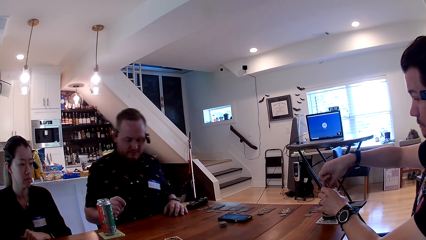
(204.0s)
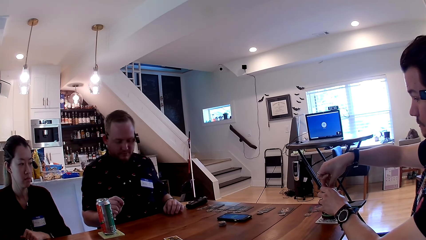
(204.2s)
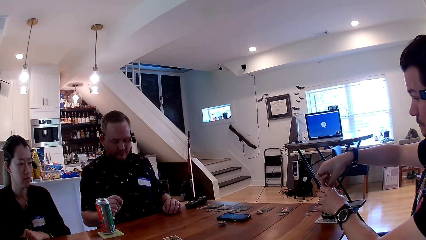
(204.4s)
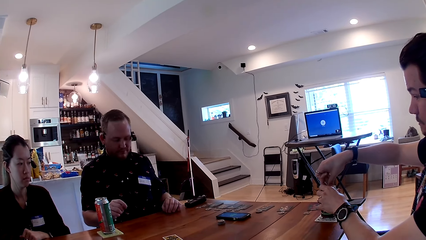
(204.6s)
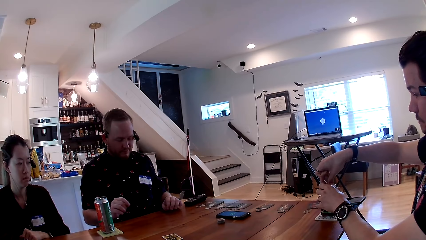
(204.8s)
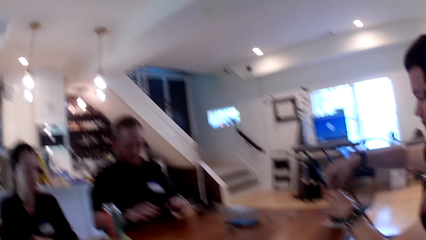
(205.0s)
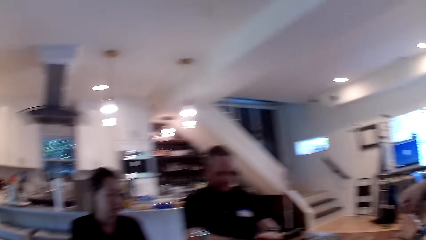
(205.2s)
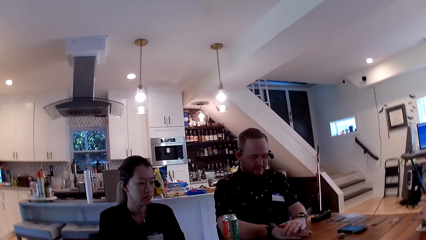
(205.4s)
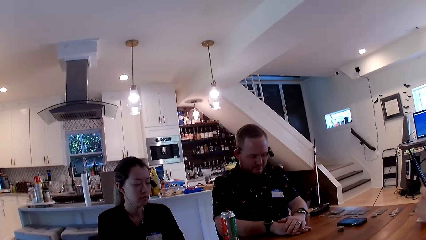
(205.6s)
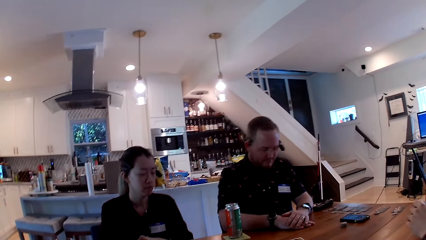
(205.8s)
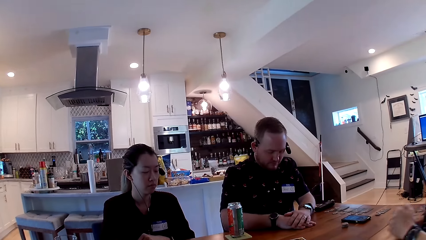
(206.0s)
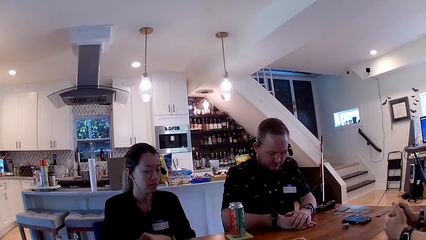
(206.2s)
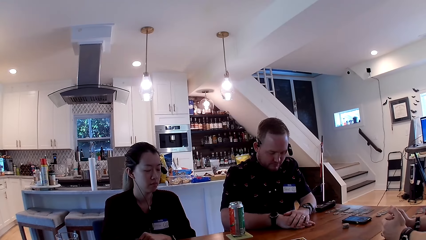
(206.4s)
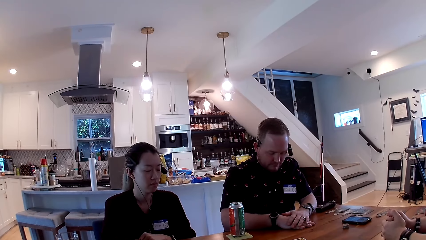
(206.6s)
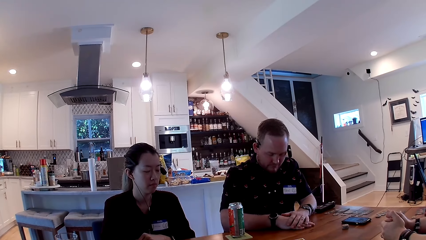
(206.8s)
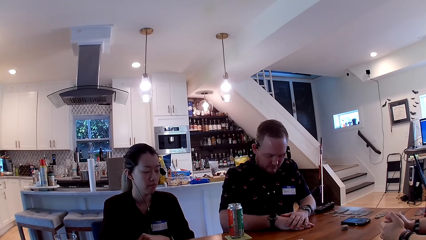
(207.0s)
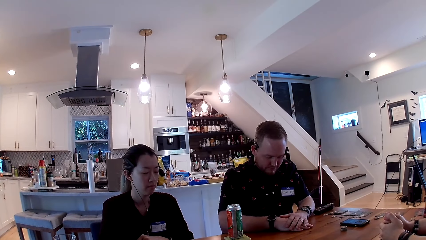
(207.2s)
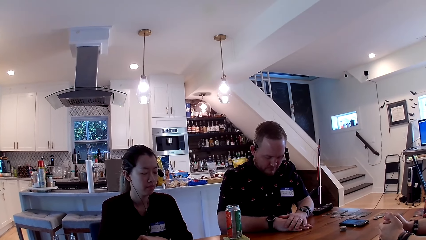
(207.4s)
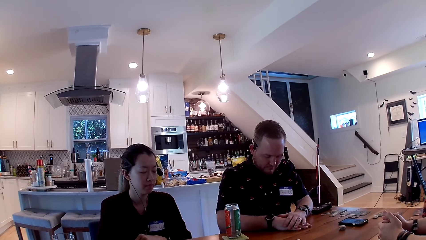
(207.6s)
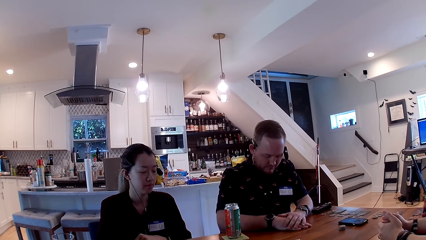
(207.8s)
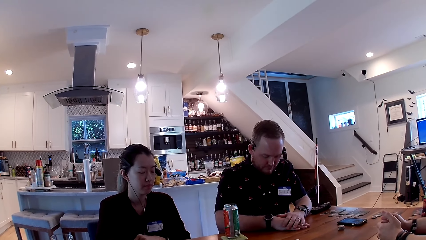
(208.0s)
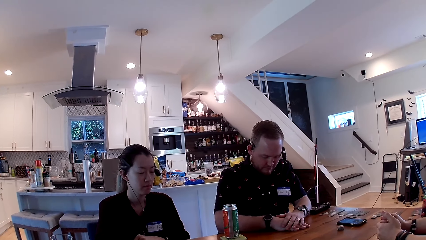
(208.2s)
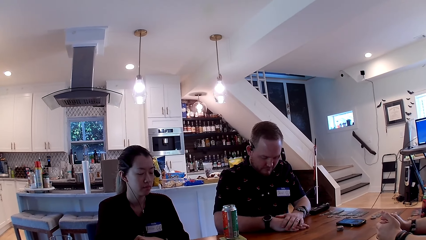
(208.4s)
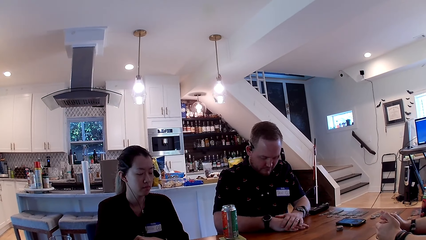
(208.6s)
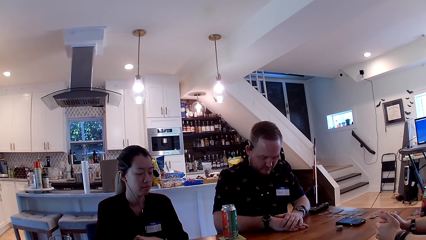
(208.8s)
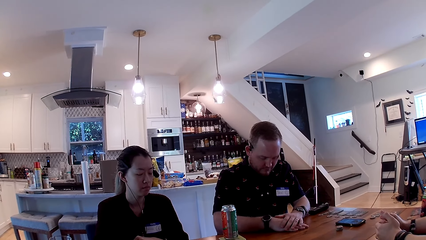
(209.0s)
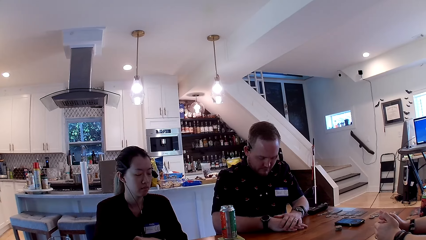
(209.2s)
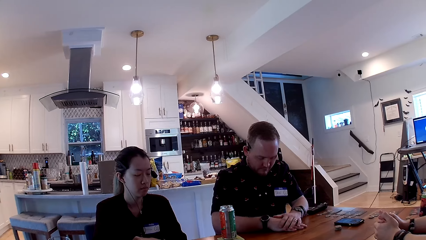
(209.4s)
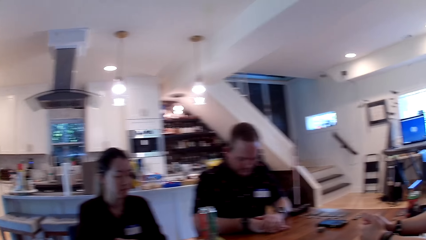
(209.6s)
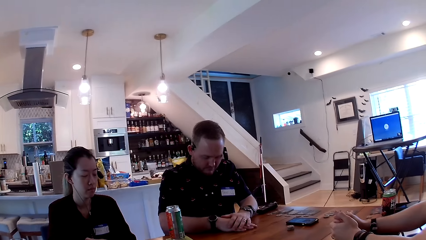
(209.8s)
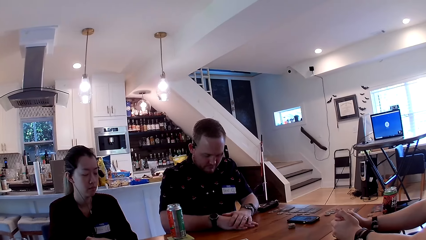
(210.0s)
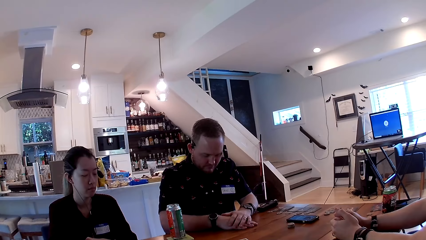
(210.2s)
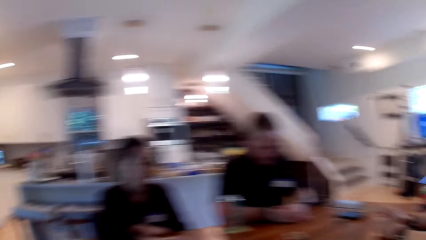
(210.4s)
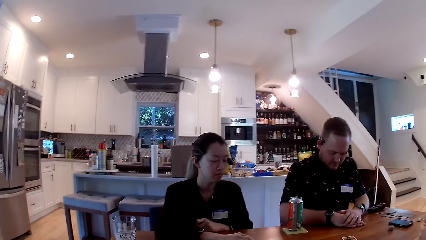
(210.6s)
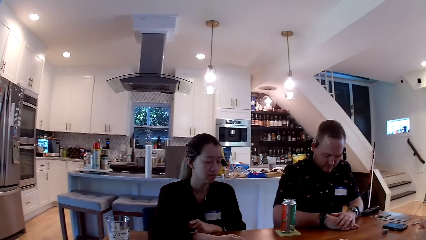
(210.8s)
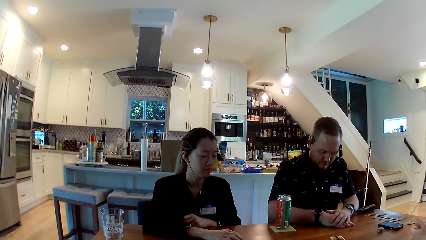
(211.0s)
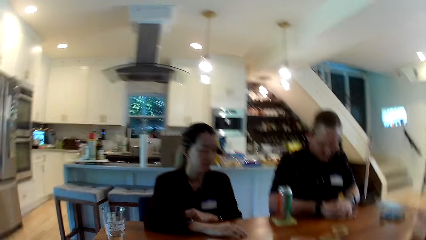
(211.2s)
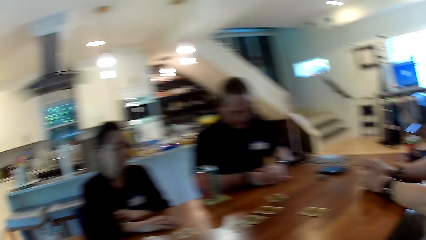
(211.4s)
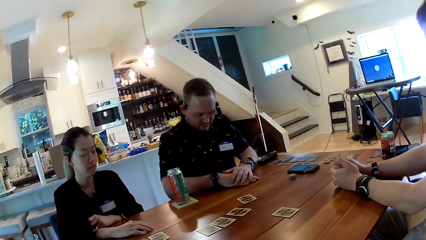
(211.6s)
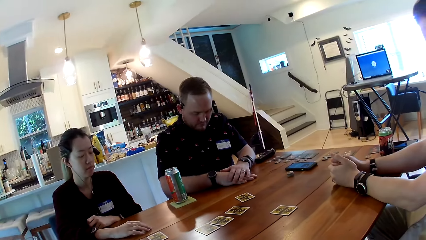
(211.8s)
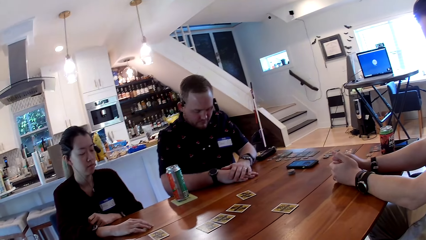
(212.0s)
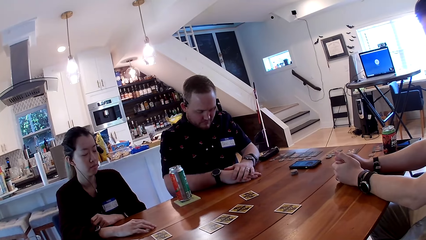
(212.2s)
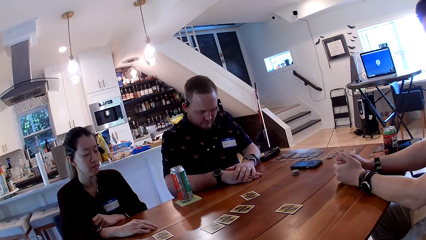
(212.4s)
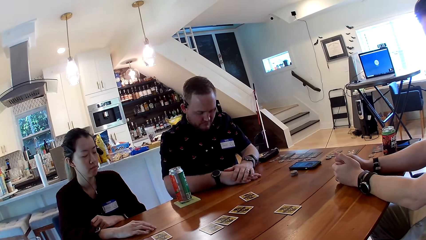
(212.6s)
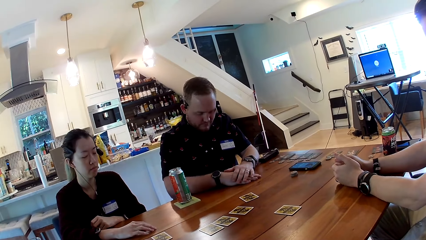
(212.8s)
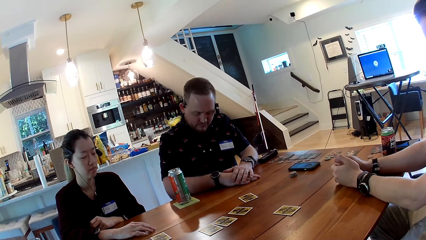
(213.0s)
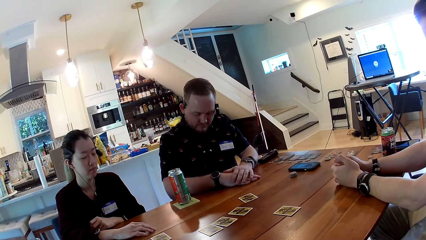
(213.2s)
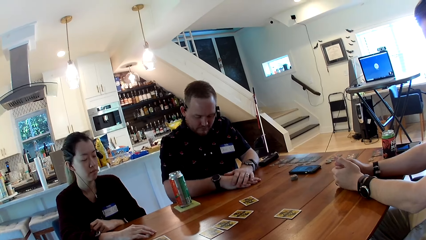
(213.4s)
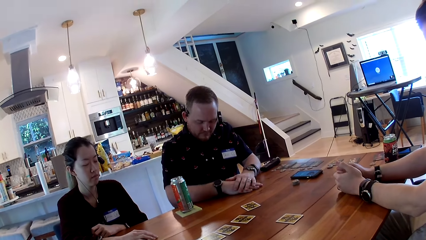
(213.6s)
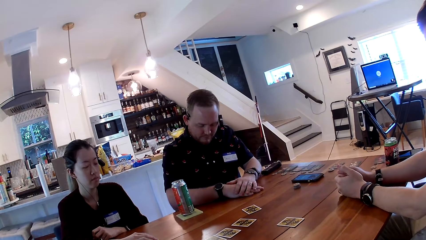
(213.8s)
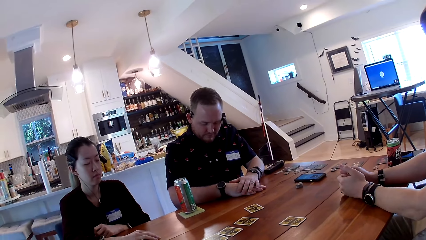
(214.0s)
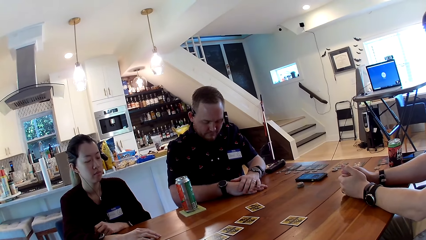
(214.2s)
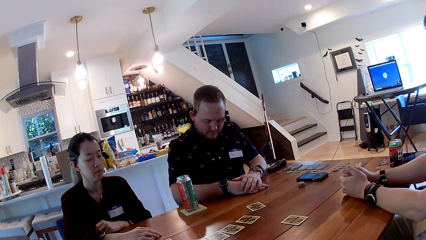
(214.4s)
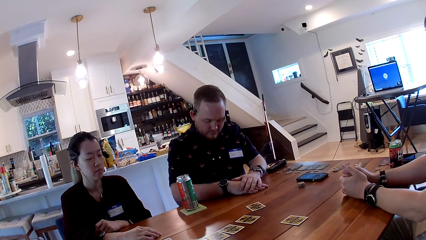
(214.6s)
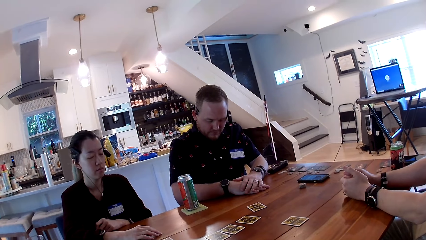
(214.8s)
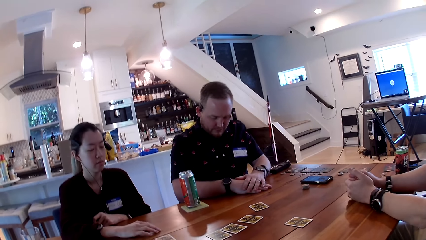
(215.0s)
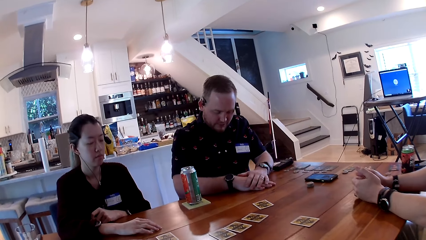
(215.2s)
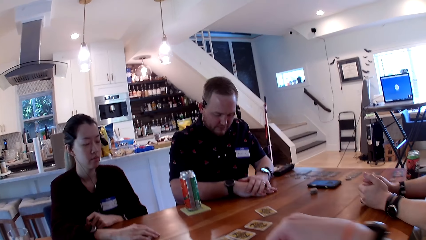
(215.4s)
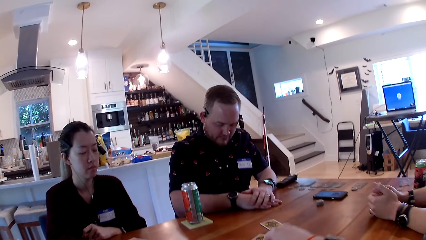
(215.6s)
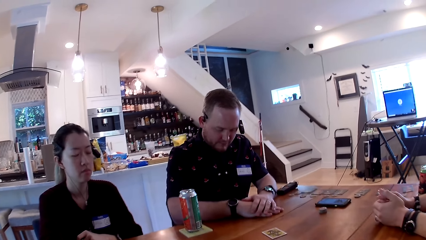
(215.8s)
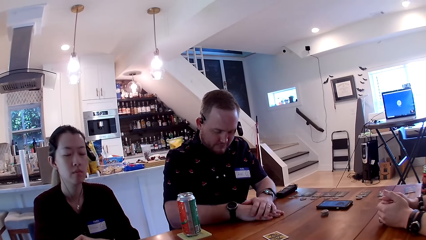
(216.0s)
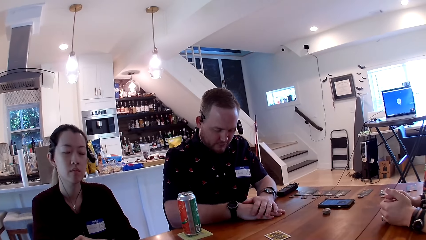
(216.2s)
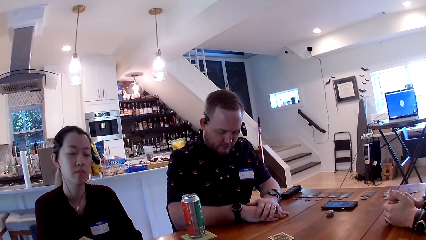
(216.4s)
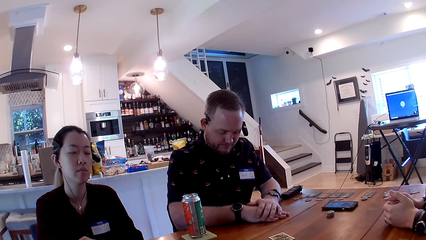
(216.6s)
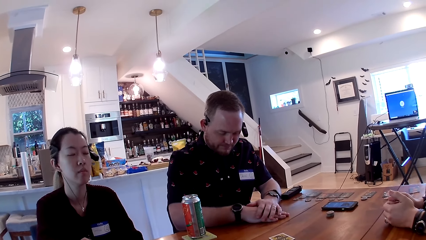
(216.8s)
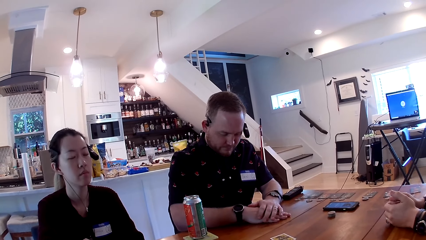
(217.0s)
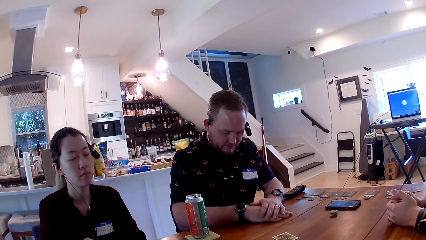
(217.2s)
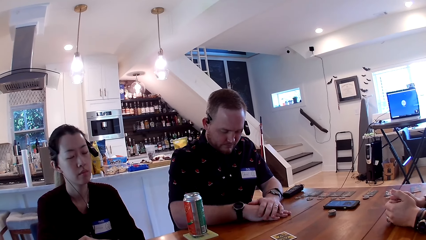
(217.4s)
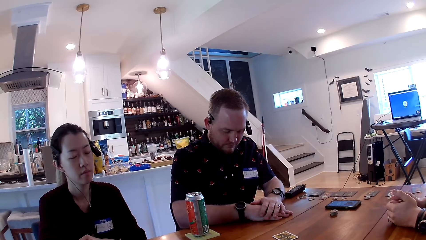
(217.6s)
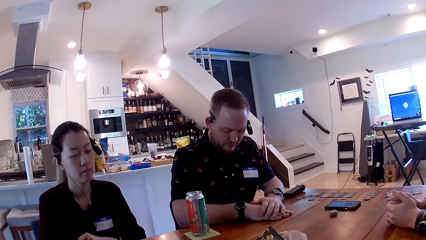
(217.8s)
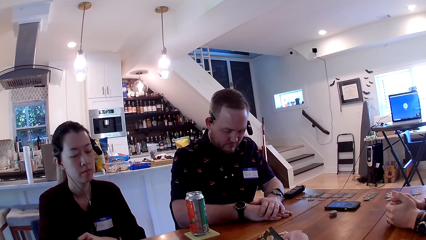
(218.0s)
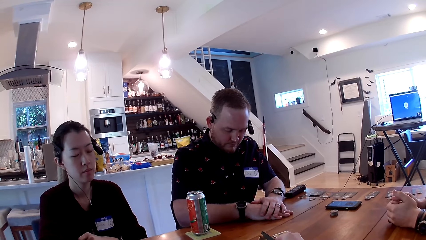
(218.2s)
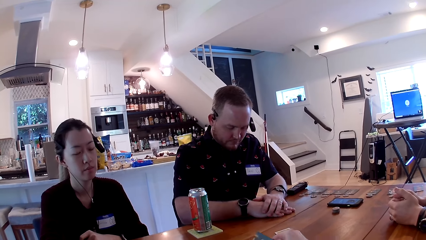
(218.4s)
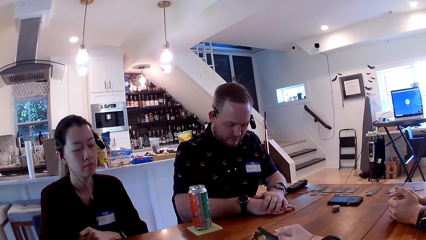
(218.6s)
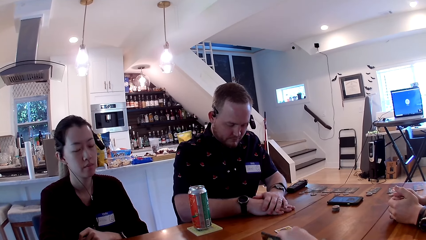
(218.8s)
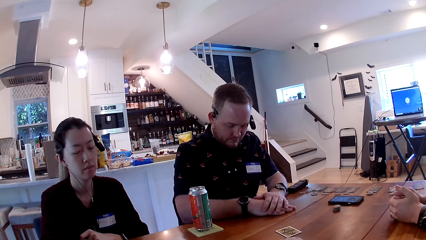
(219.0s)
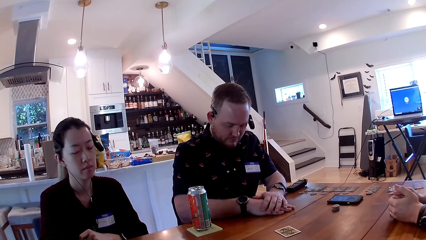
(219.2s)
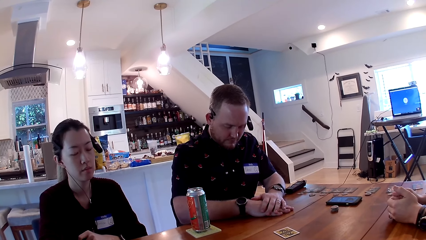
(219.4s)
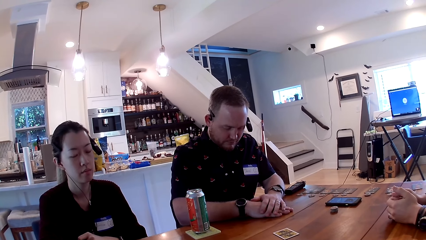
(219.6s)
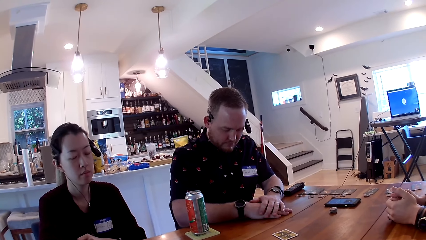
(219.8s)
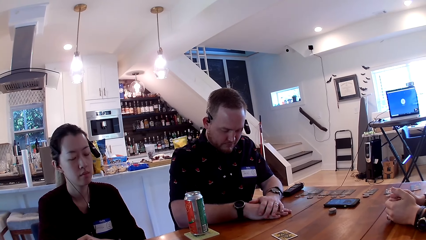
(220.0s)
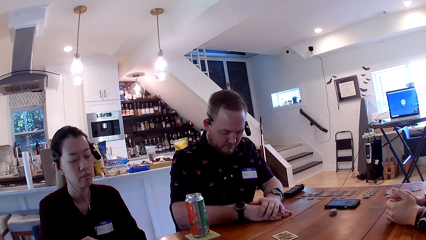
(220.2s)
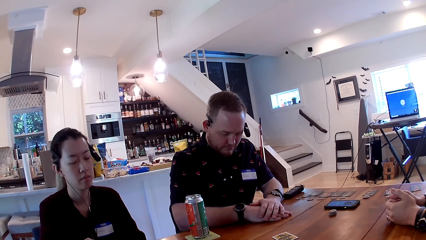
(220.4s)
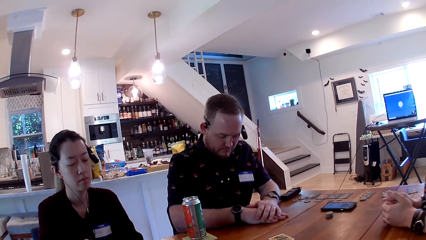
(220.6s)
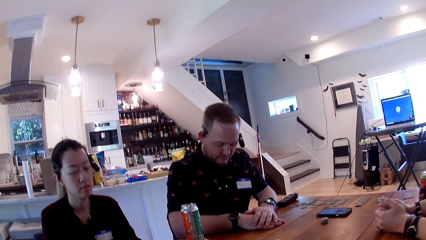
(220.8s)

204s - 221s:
A man places his hands on the table. Another man places his hands on the table. The camera wearer checks a card on the table with her right hand.
